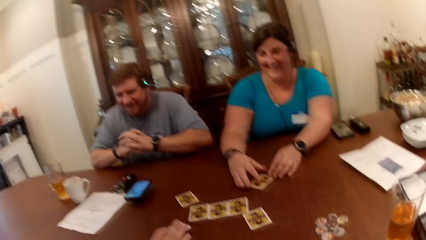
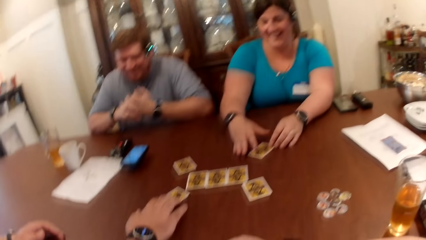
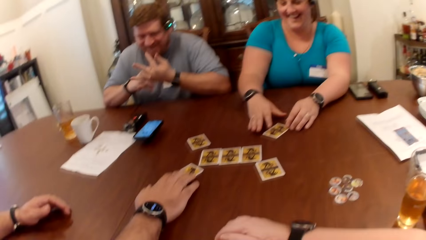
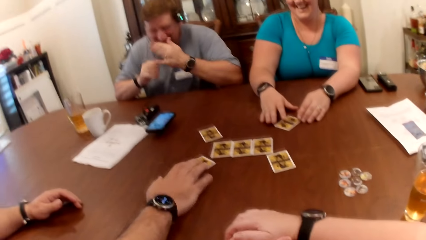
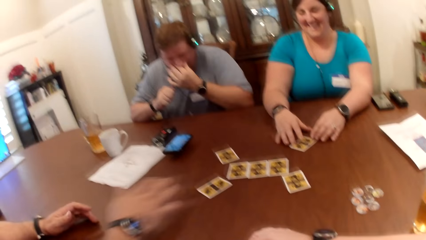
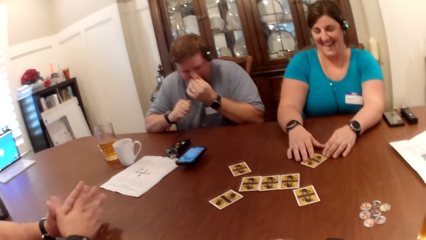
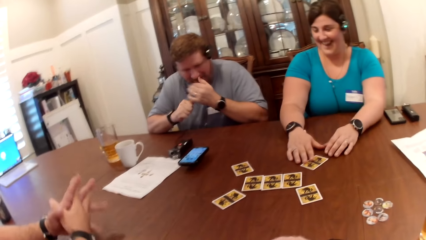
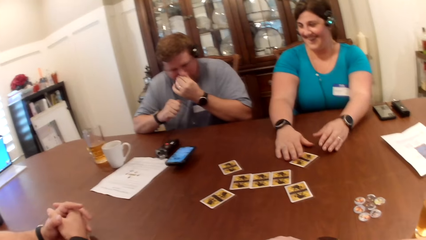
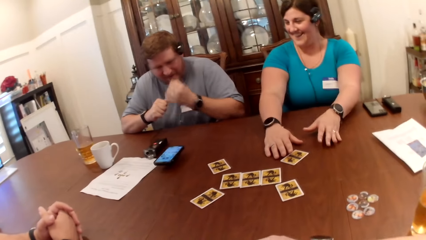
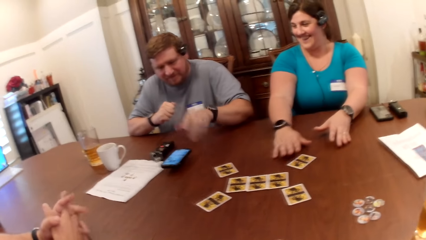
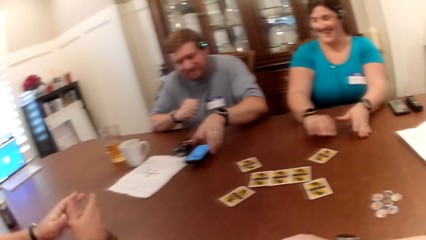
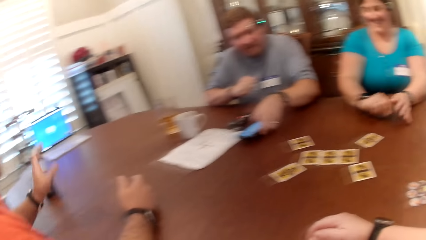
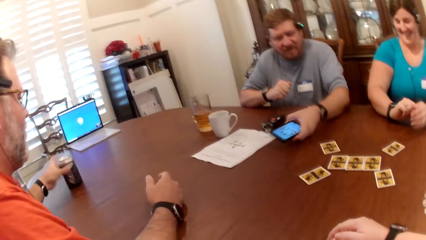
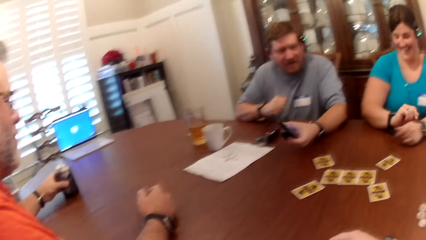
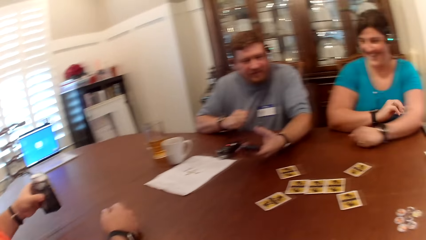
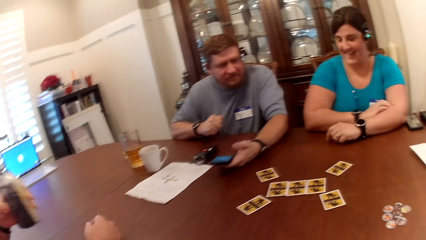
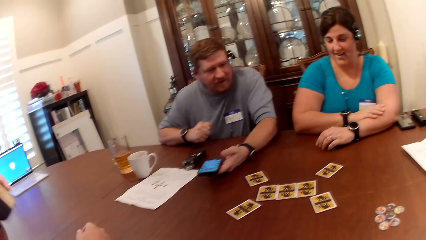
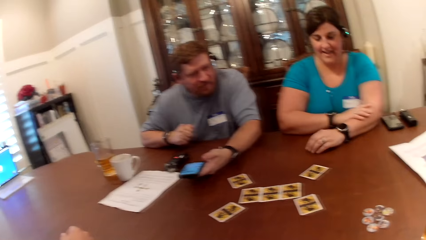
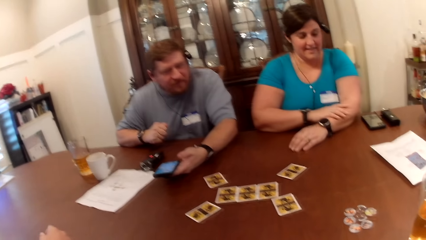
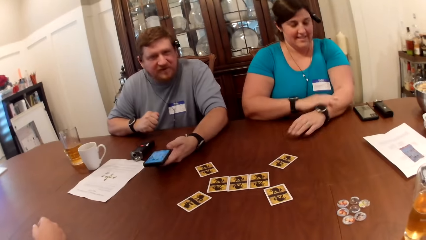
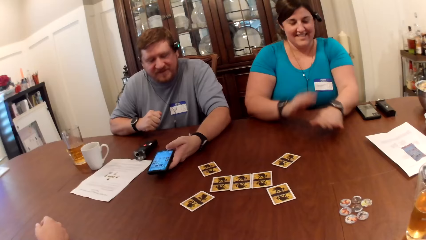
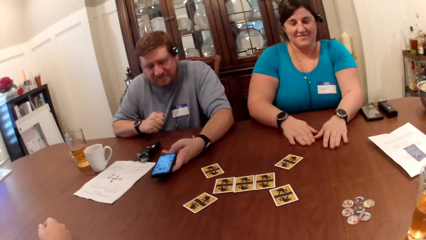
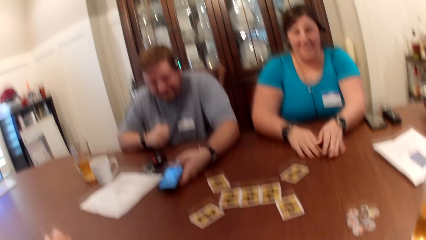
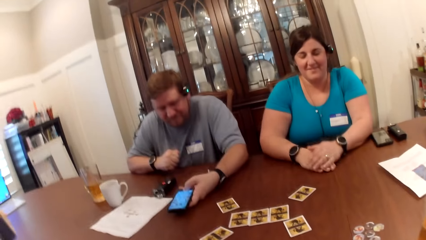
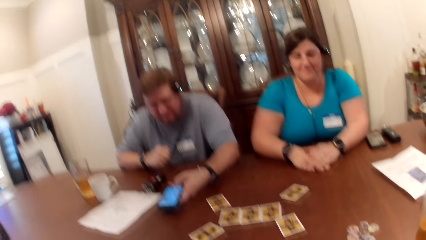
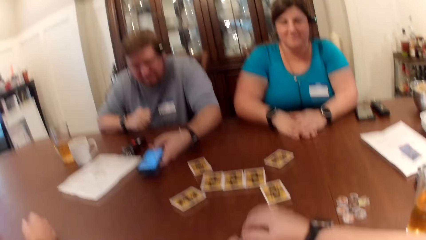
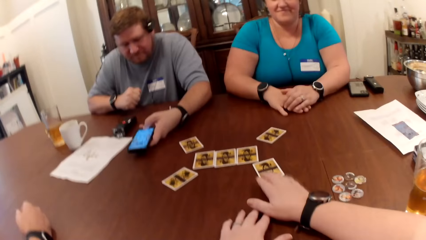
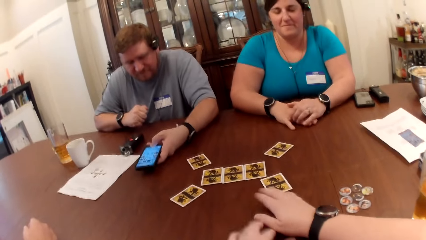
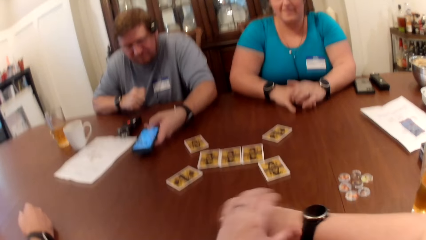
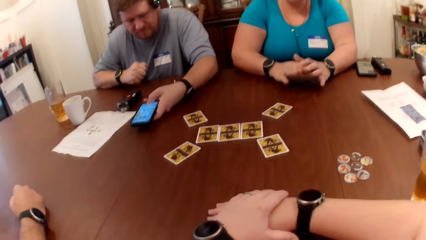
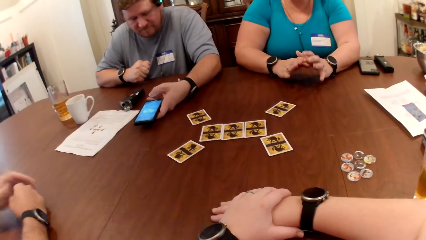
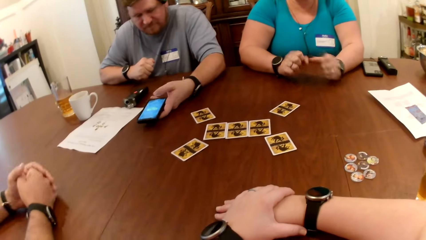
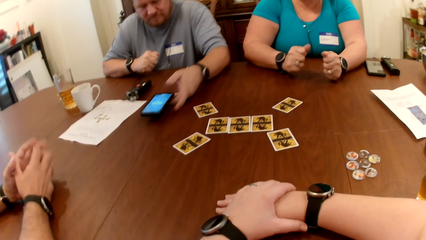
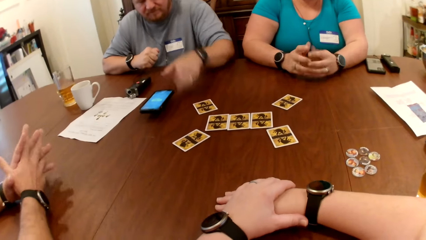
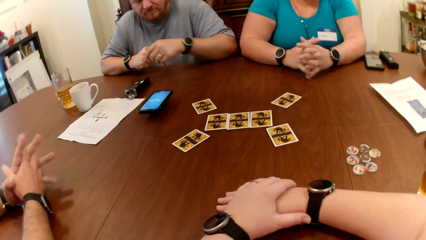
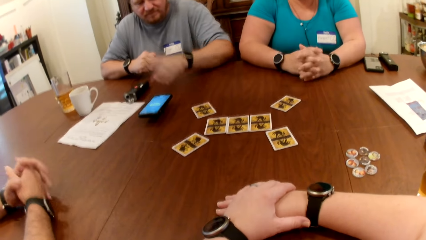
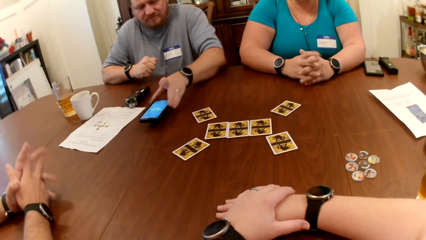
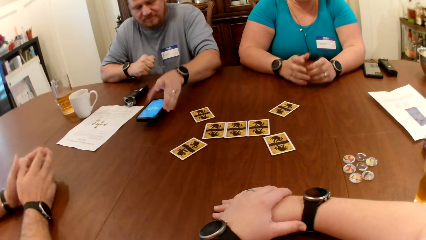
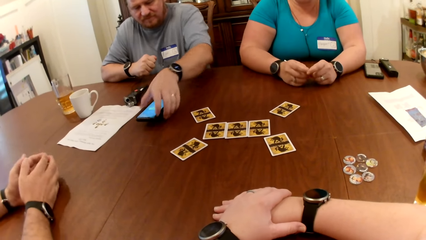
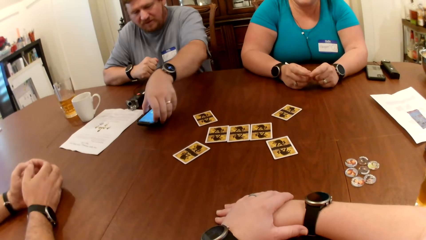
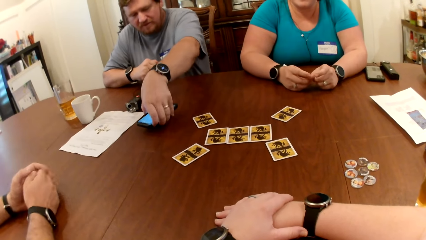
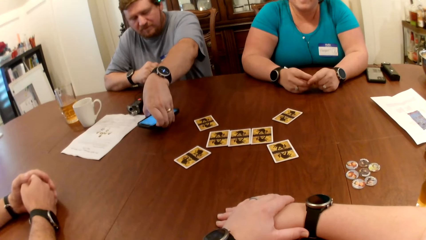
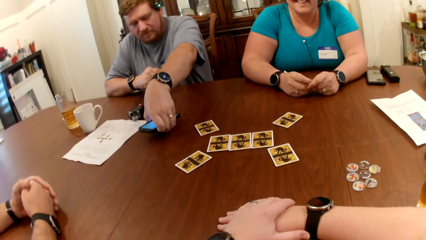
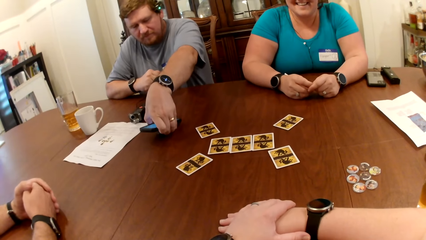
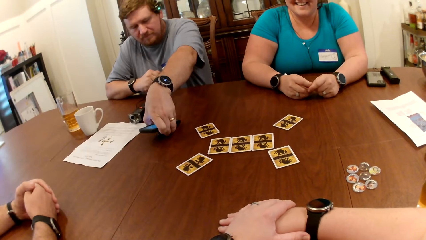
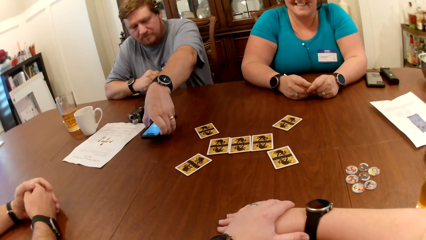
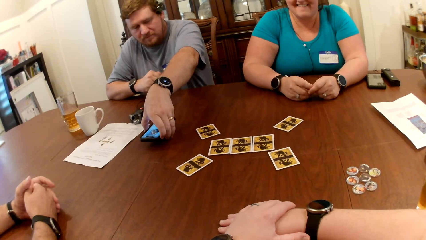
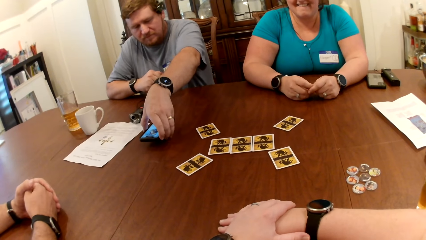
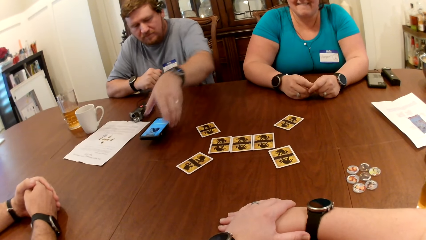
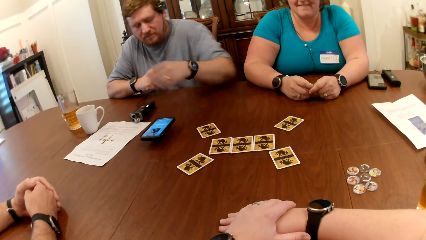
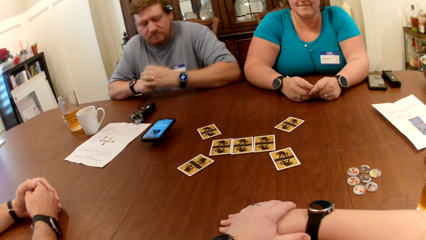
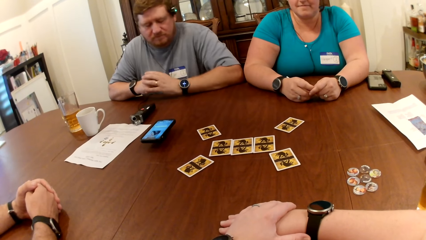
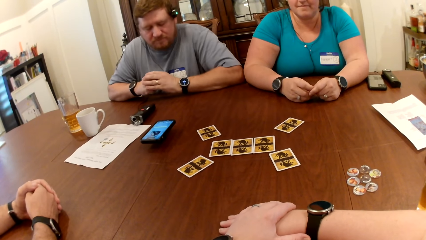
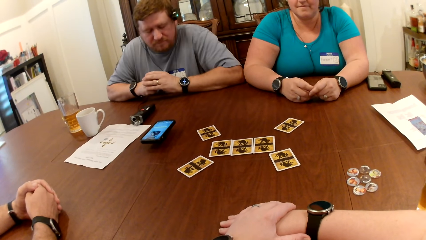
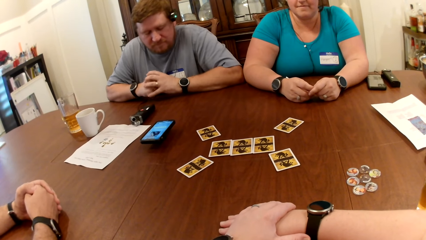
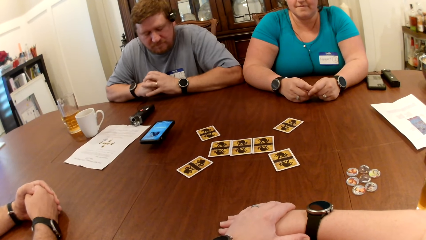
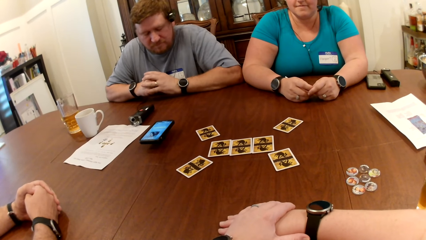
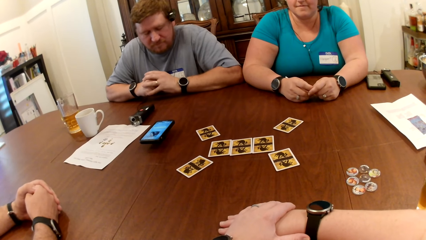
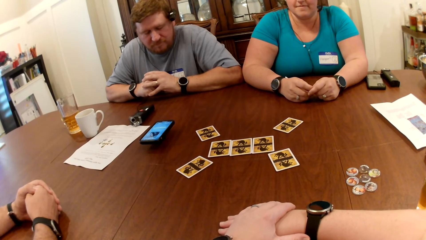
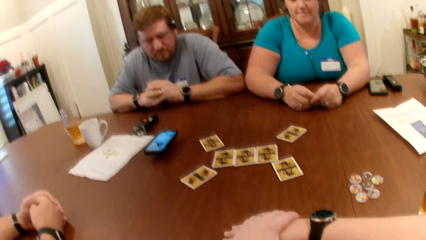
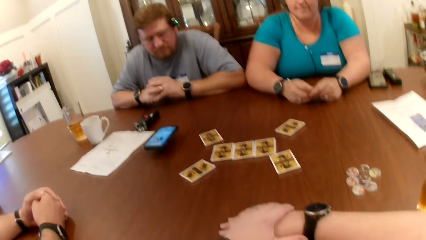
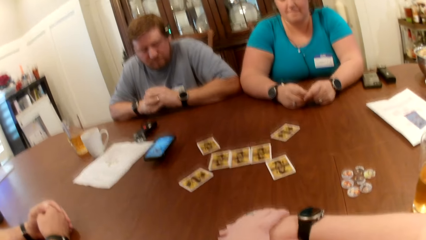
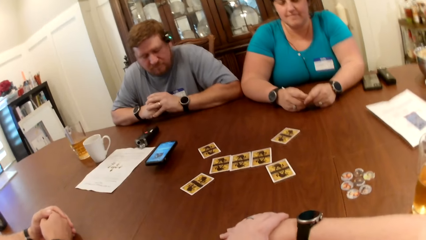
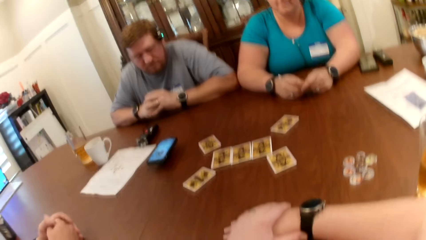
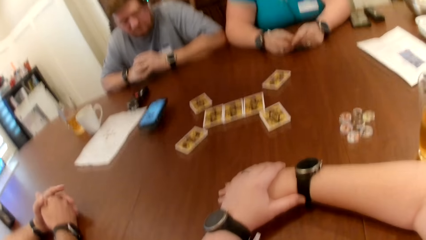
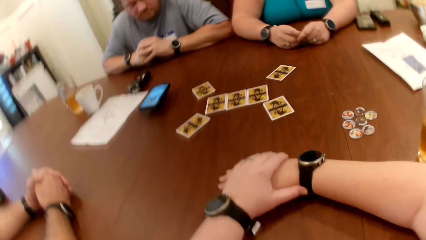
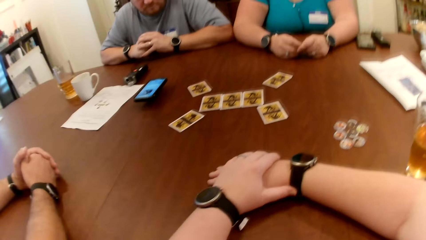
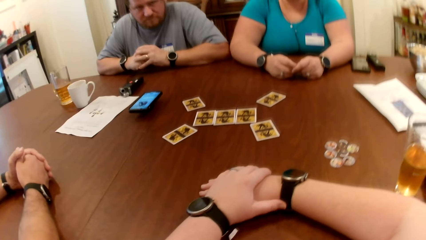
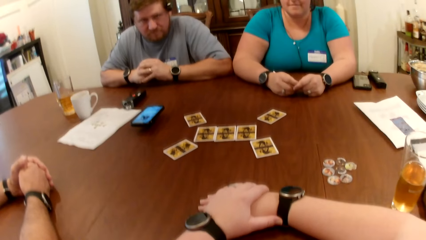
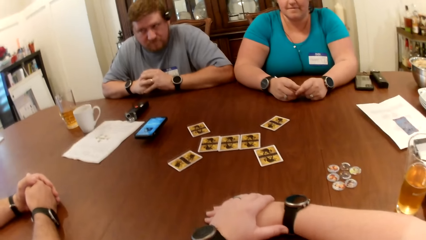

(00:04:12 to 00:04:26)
A man slides the card to the center of the table with his right hand. Another man holds the phone. The first man, the other man, a lady and the camera wearer dialogue. The other man picks the phone on the table with his left hand. The first man picks the canned drink on the table with his left hand. The other man presses the phone with his left hand. The other man scrolls the phone. The other man places the phone on the table with his left hand. The other man presses the phone with his left hand.

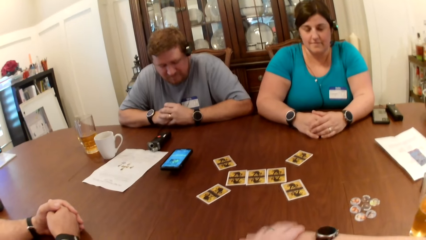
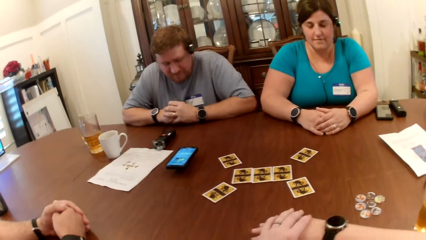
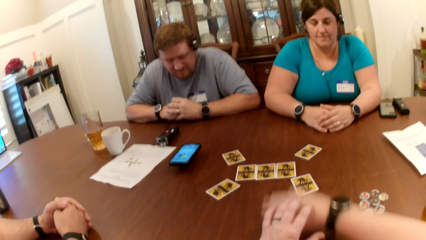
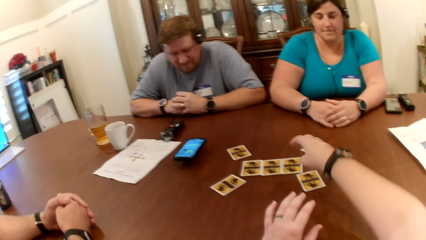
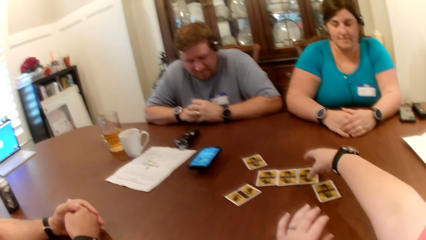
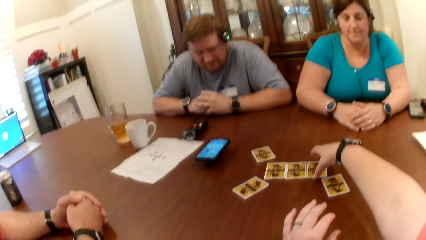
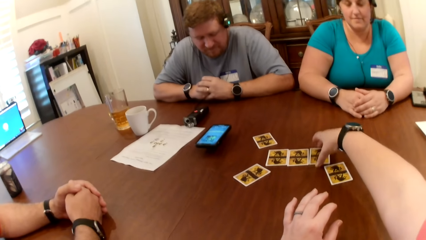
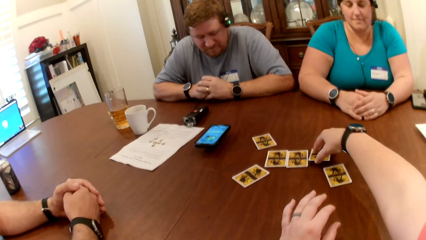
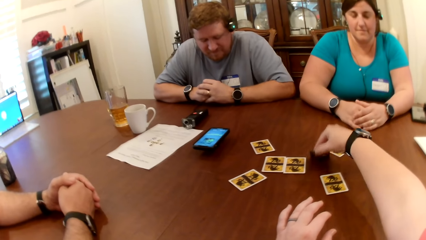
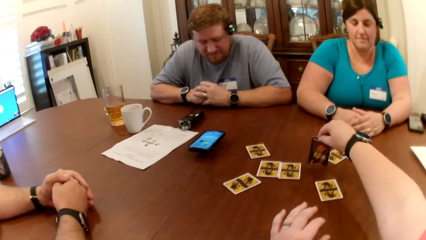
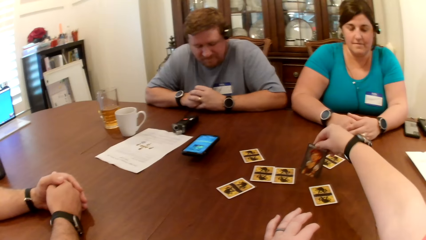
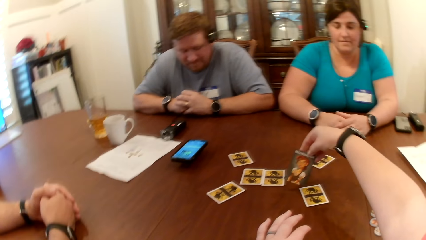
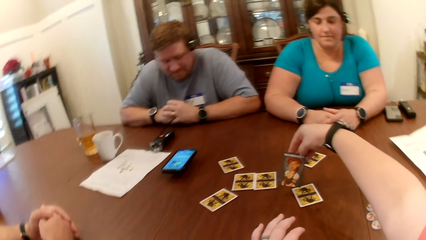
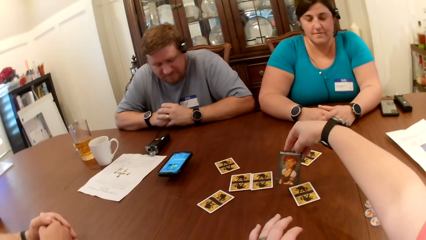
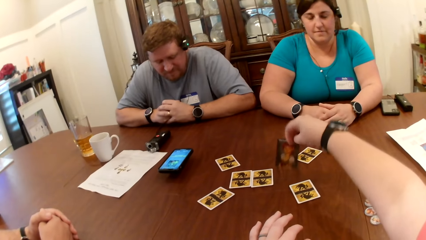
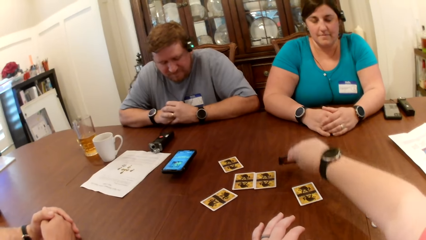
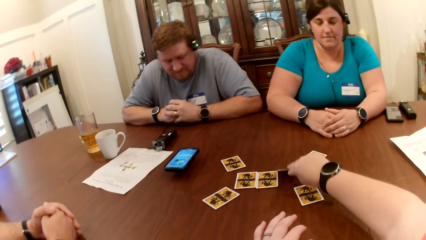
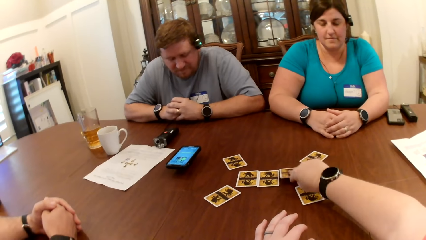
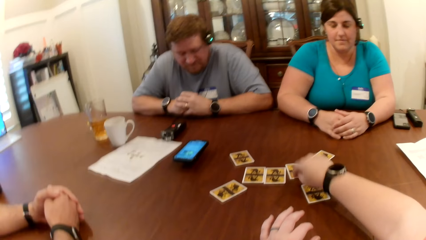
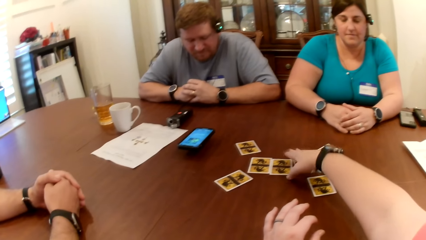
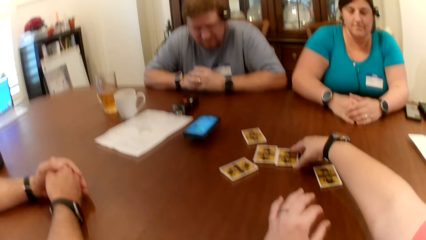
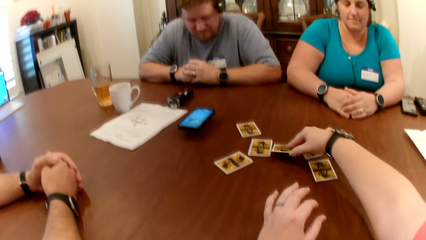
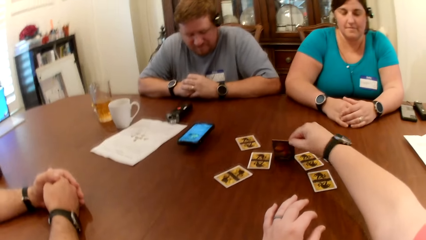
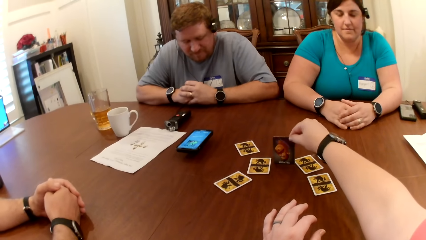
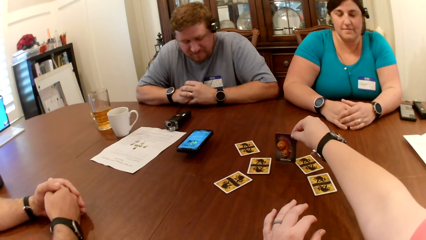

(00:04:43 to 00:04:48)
The camera wearer opens a card on the table with her right hand. She checks the card. She puts the card in her right hand face down on the table. She picks a card on the table with her right hand. She checks the card in her right hand.
